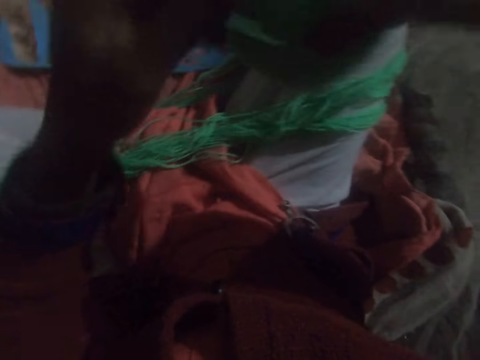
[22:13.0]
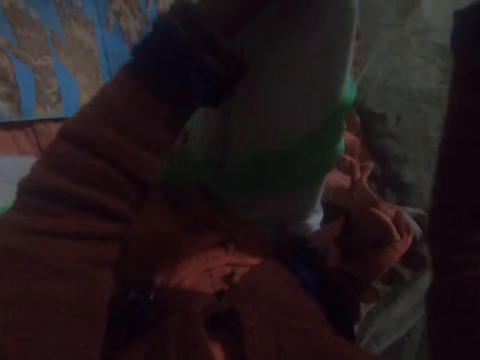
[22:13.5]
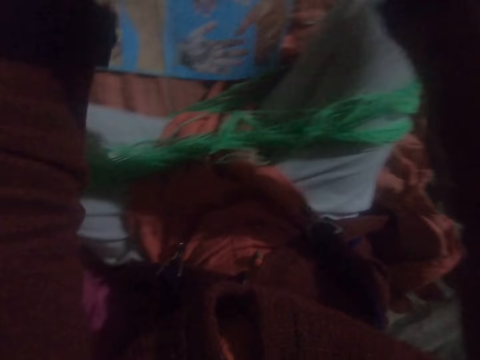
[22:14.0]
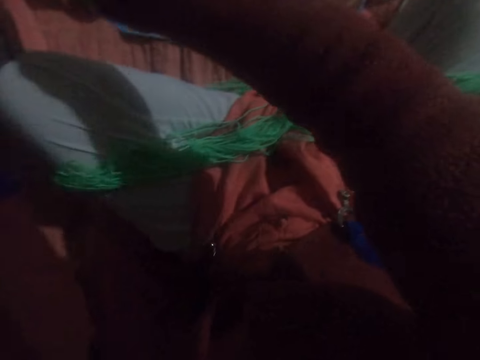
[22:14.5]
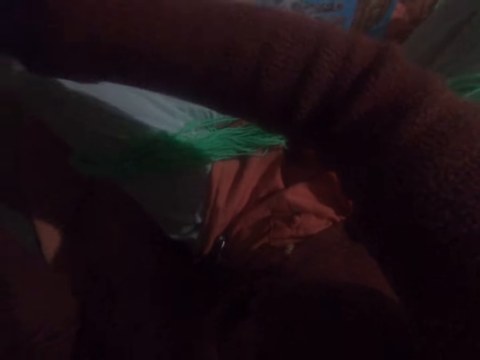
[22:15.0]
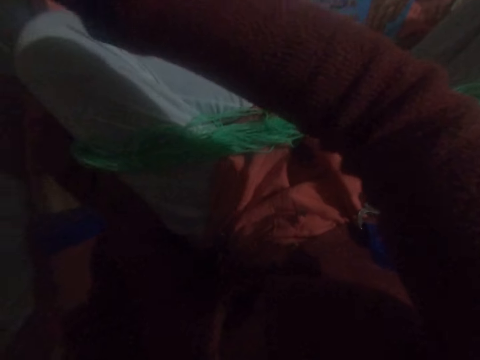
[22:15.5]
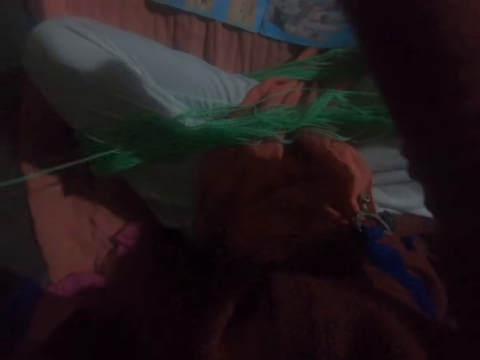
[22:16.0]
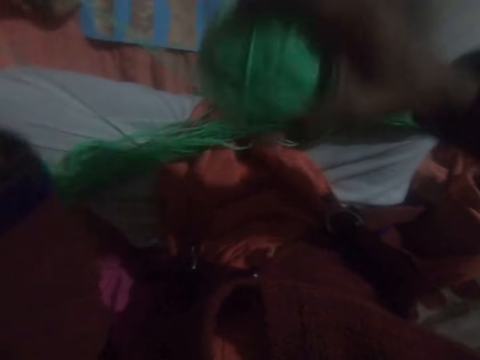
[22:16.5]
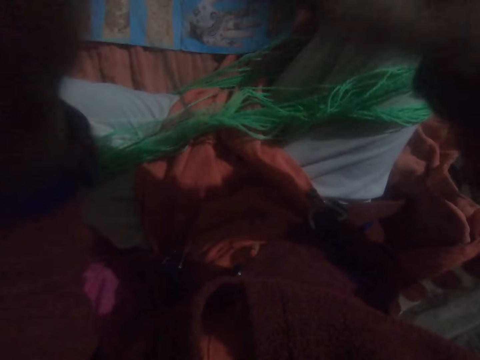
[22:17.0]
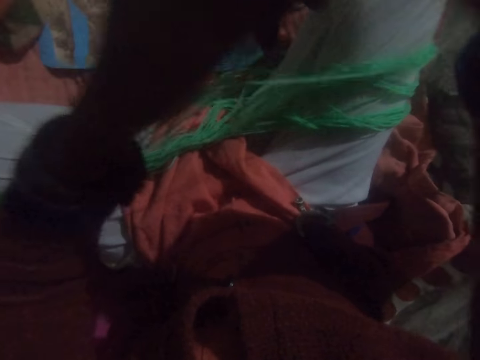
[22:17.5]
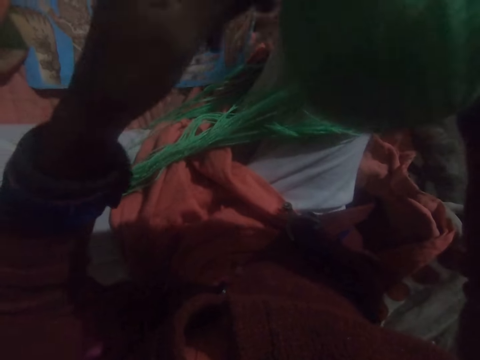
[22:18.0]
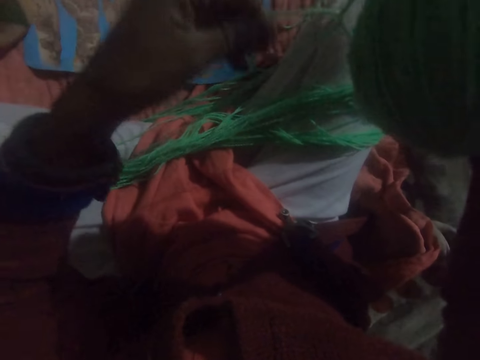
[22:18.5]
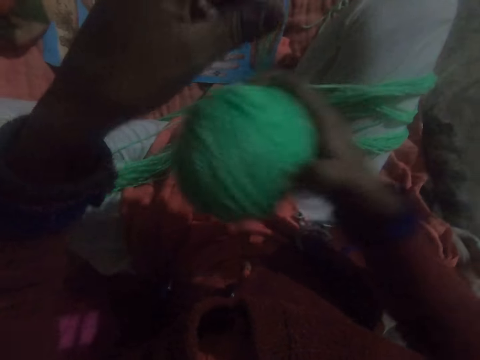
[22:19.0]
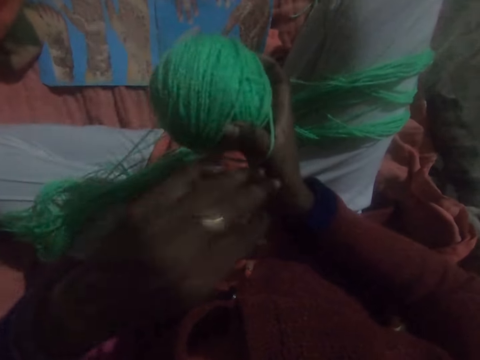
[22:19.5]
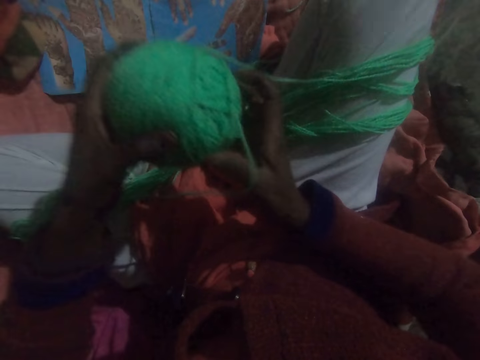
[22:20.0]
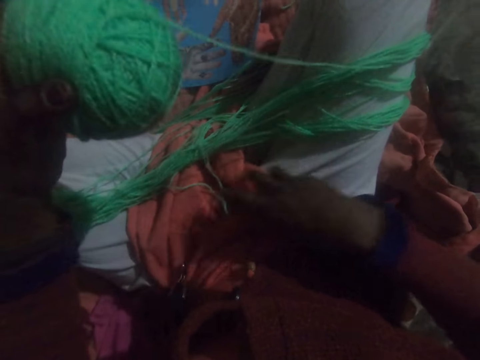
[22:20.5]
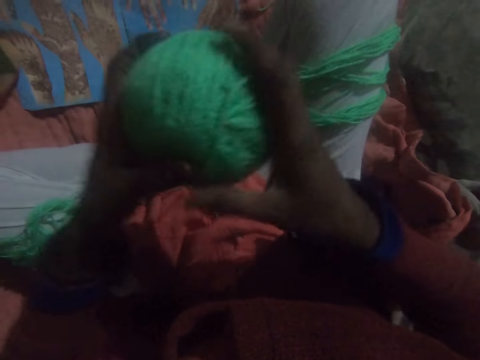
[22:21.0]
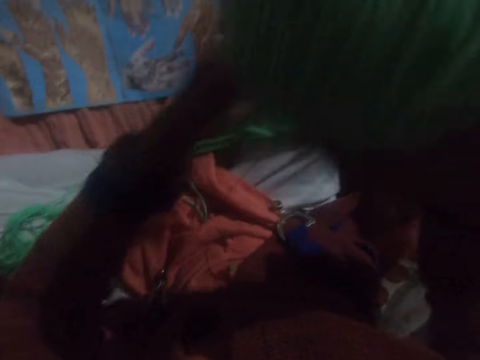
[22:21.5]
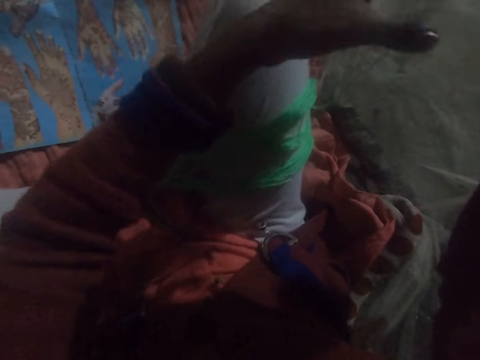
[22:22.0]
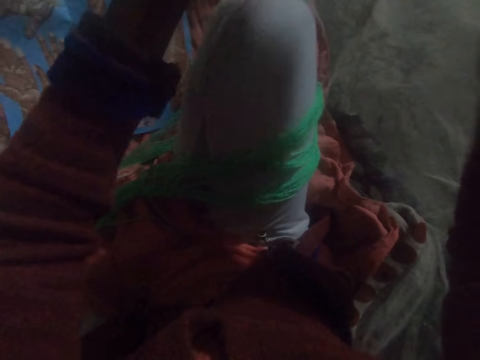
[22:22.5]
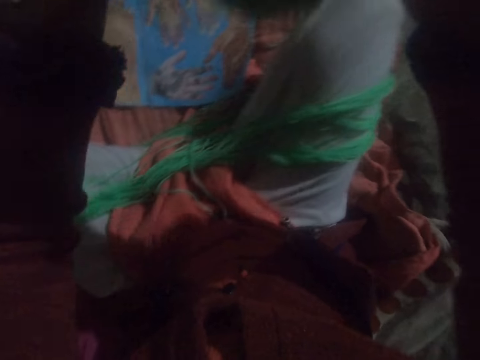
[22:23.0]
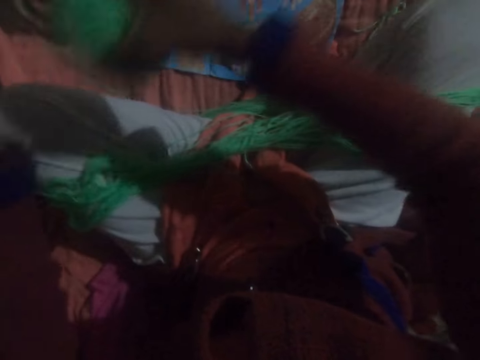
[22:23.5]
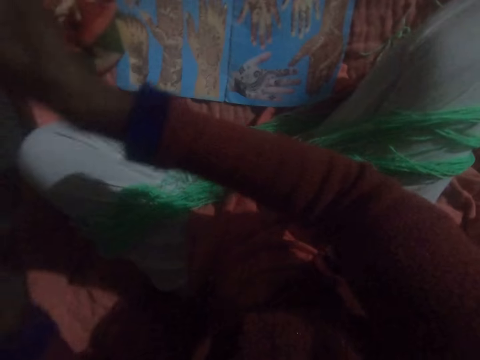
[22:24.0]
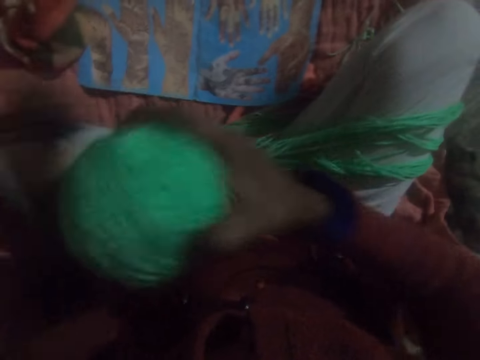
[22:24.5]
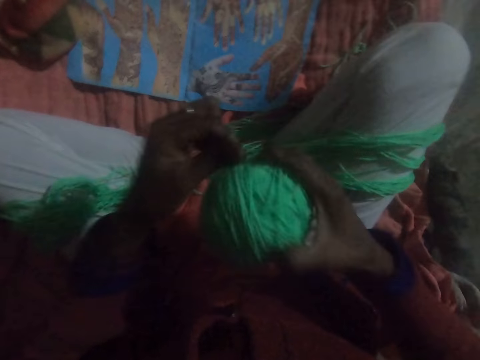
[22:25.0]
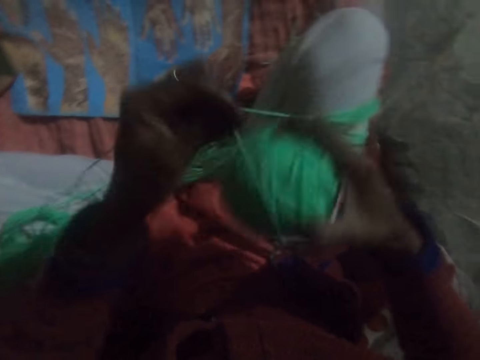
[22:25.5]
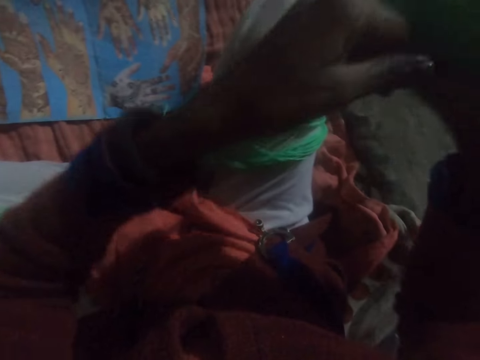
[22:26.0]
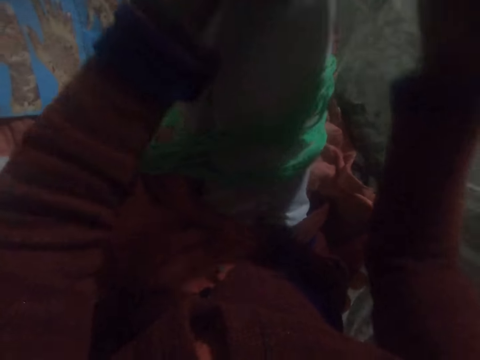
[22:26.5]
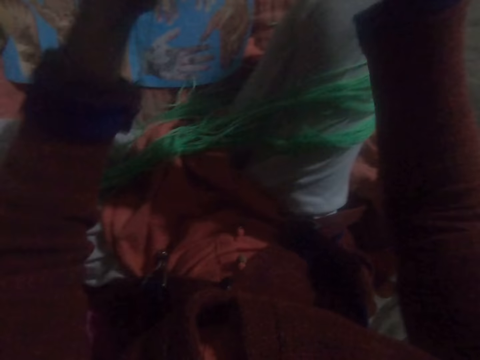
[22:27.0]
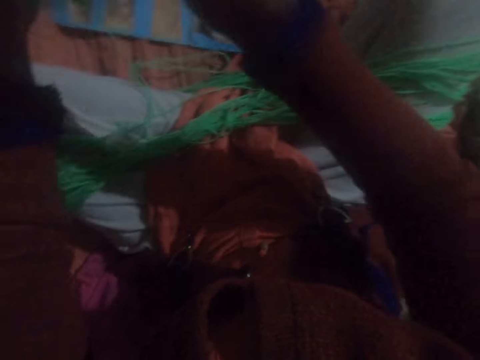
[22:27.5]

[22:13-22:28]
The camera wearer adjusts the thread. They run round the thread to a ball of yarn.

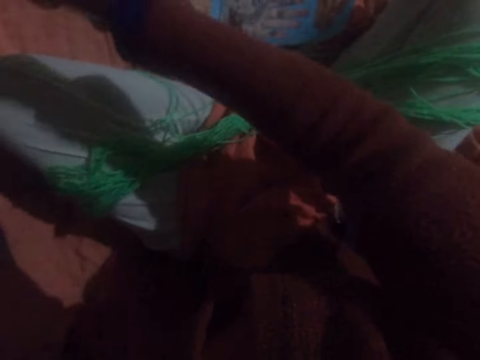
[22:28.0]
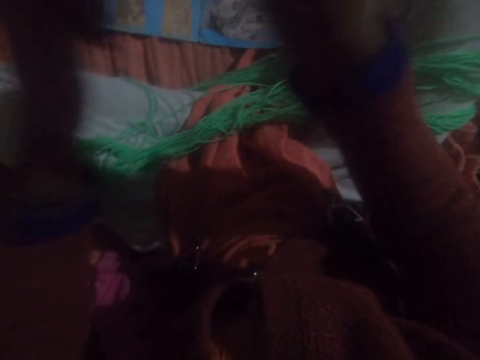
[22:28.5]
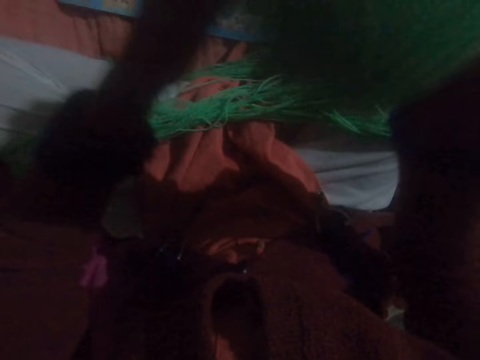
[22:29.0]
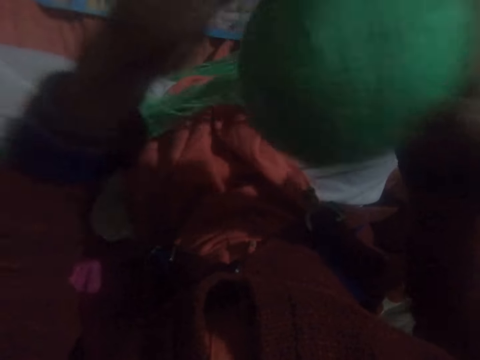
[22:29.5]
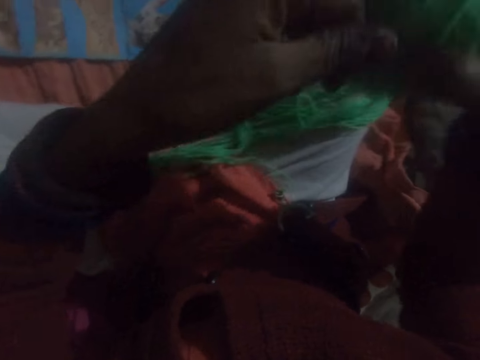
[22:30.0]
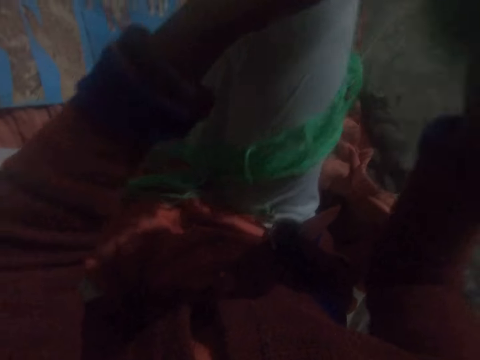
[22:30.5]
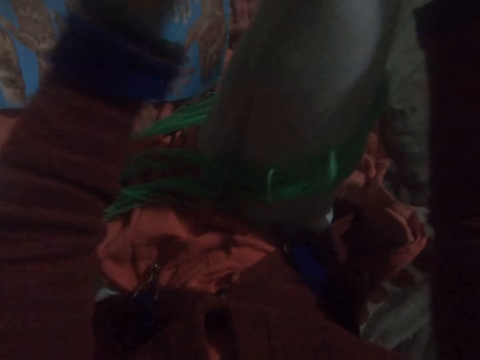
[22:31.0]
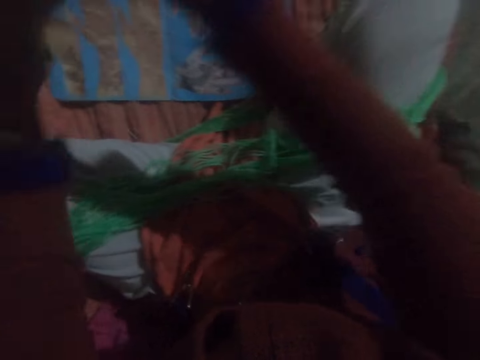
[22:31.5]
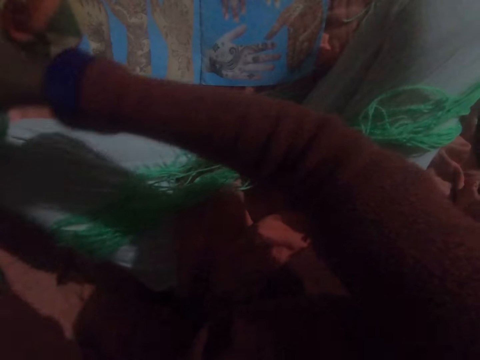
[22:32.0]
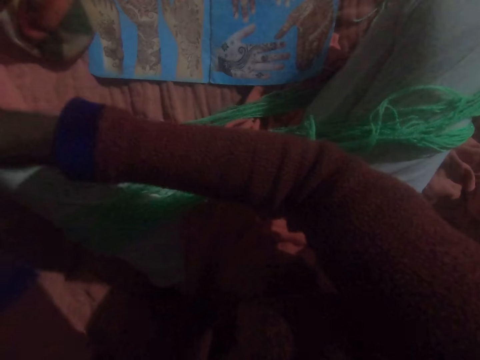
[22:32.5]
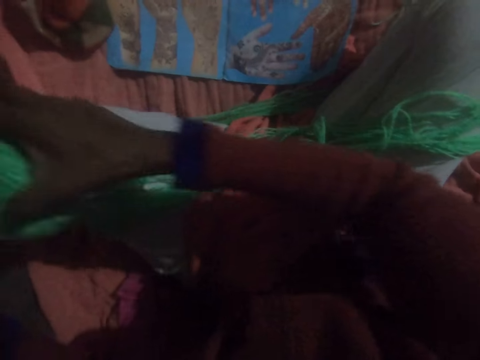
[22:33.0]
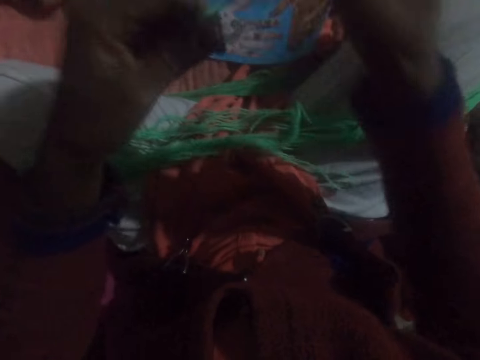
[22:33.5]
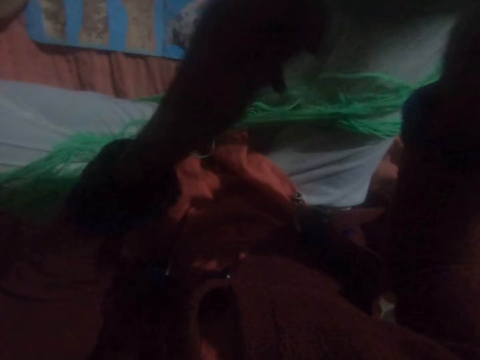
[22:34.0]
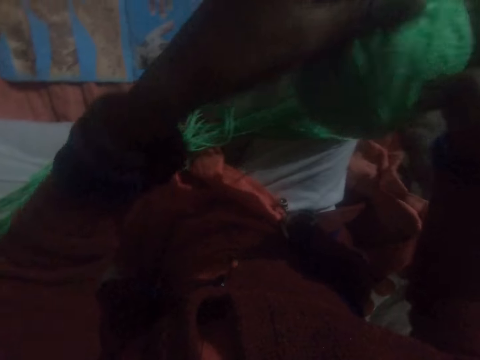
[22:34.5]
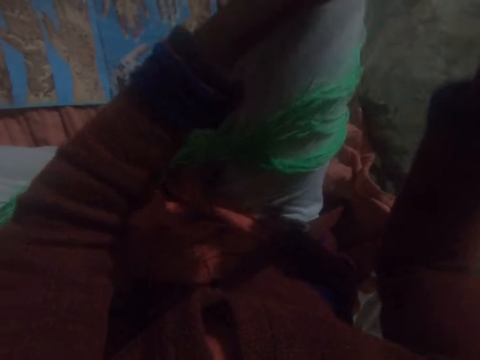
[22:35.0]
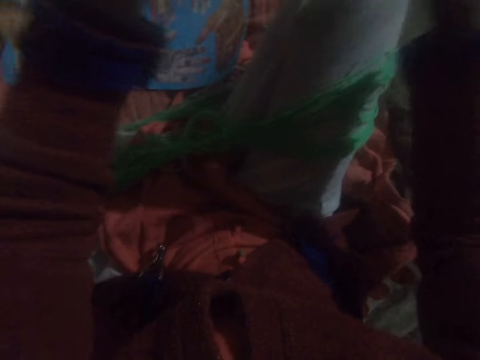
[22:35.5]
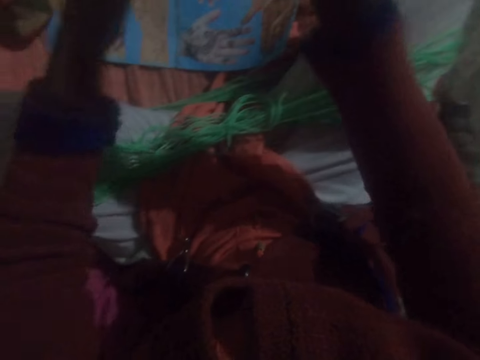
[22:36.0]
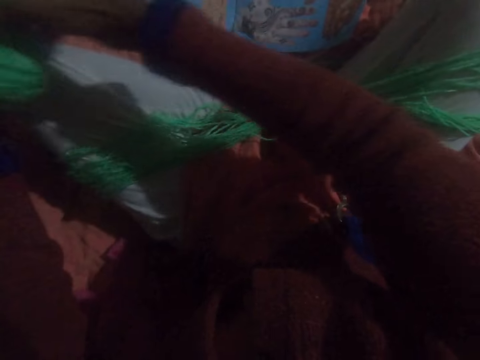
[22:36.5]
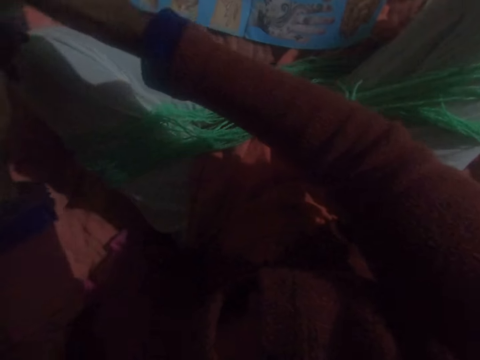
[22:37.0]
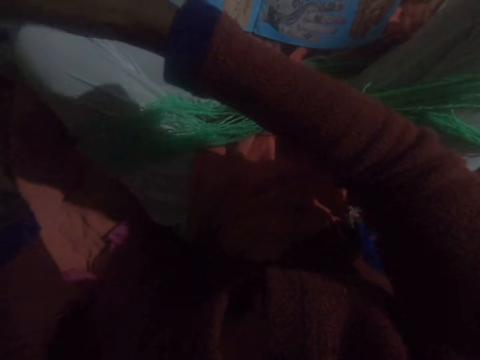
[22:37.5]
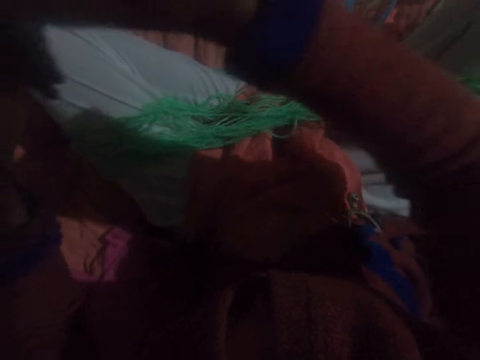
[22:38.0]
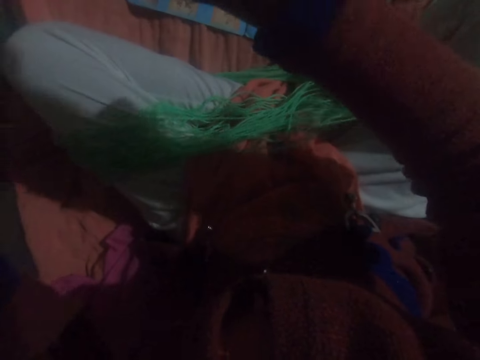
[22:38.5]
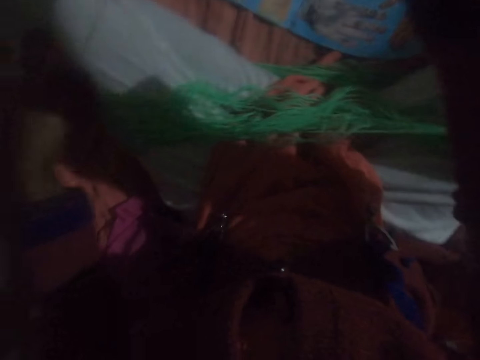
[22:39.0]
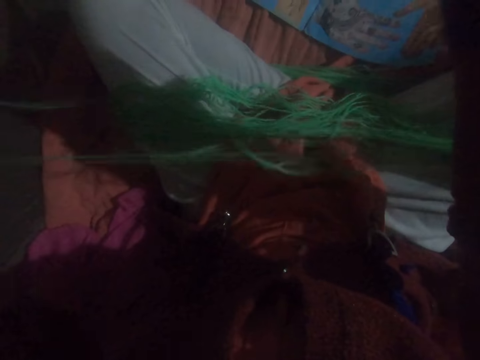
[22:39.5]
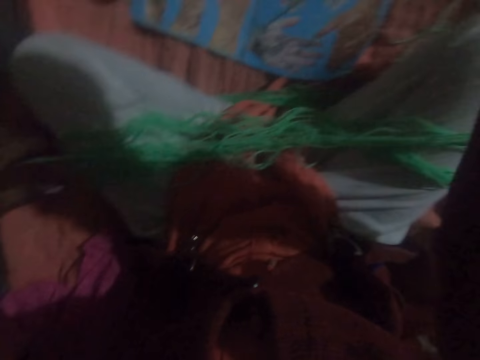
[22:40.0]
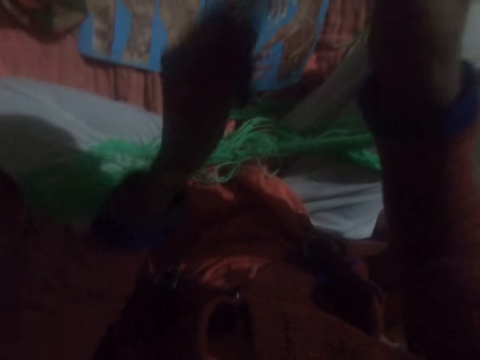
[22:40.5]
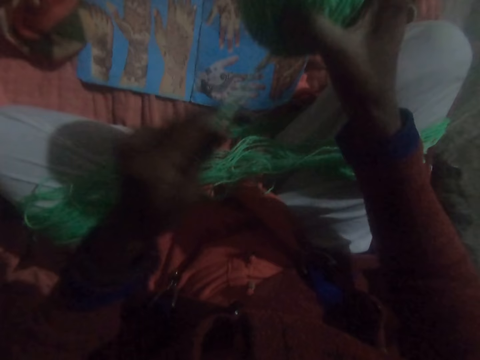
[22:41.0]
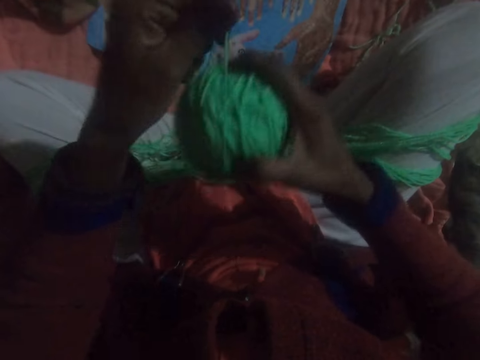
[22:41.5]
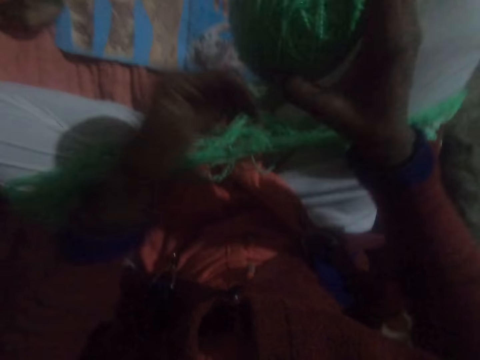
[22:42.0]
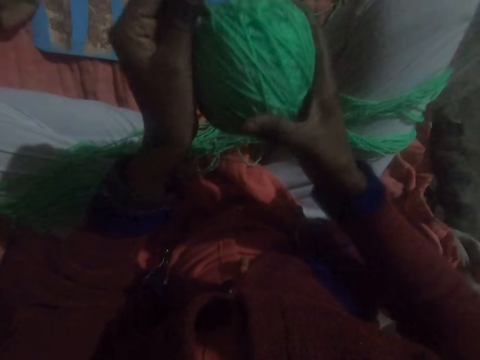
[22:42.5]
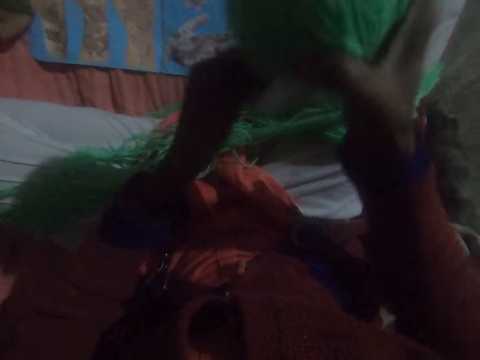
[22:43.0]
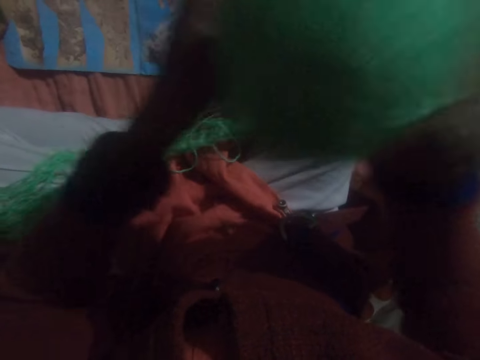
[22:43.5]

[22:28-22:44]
The camera wearer adjusts the thread. They run round the thread to a ball of yarn.
